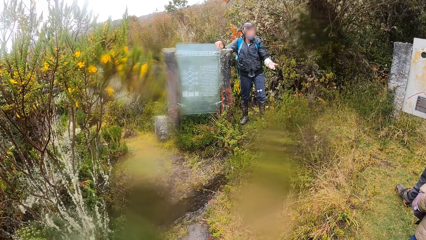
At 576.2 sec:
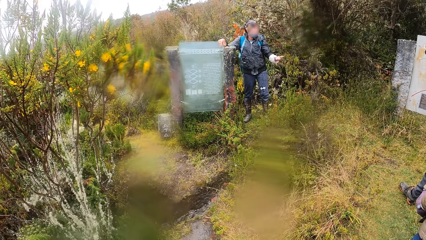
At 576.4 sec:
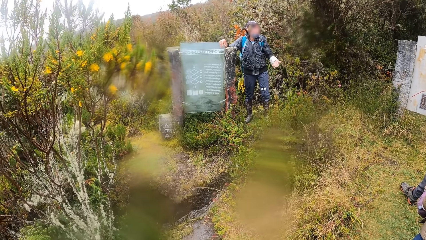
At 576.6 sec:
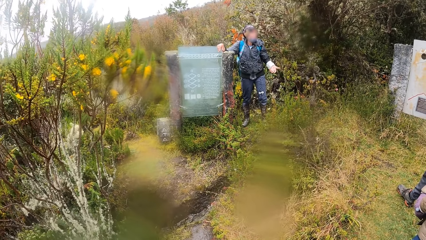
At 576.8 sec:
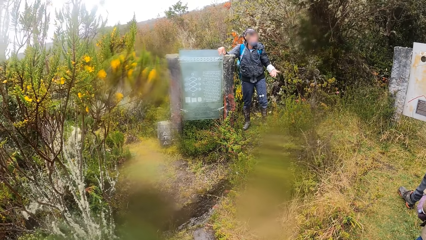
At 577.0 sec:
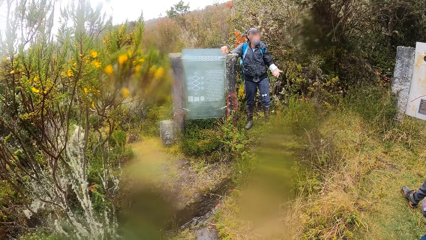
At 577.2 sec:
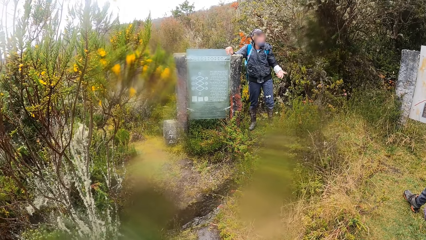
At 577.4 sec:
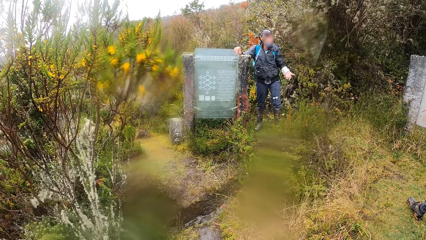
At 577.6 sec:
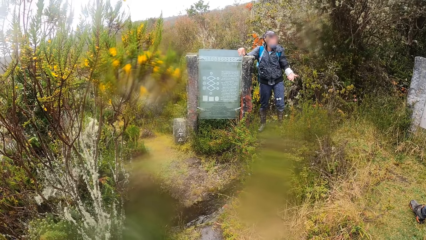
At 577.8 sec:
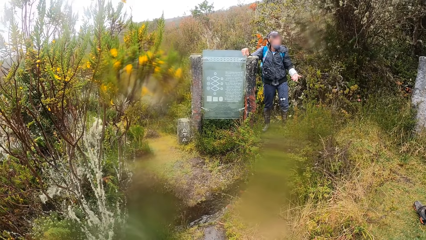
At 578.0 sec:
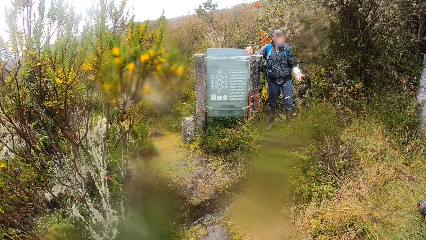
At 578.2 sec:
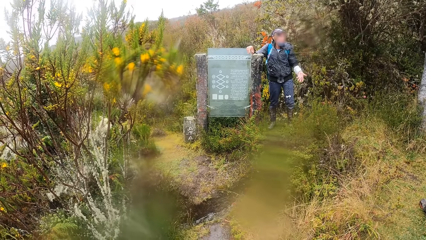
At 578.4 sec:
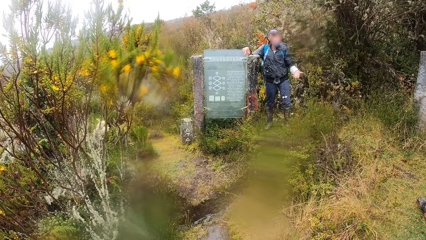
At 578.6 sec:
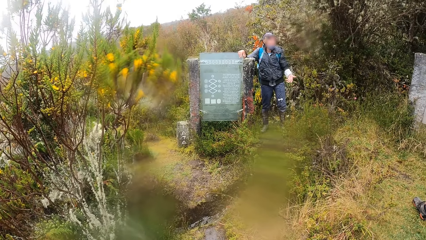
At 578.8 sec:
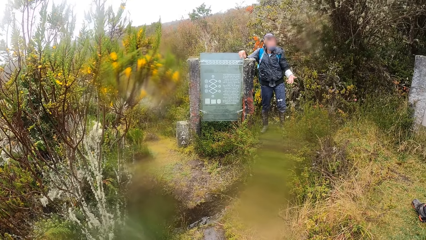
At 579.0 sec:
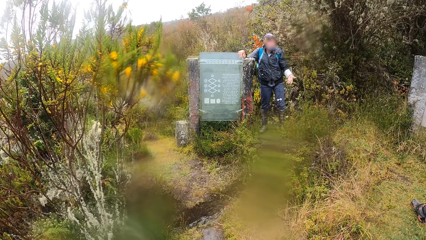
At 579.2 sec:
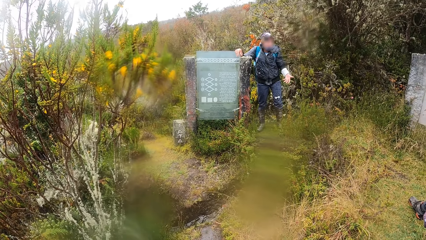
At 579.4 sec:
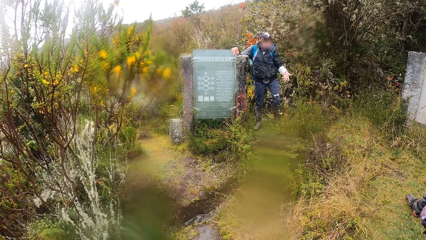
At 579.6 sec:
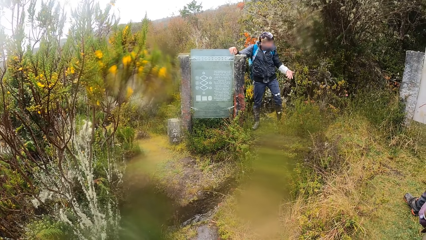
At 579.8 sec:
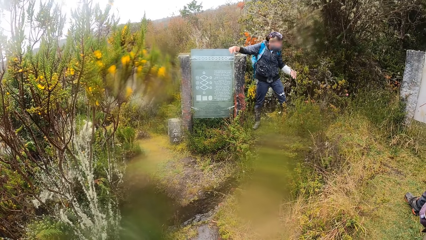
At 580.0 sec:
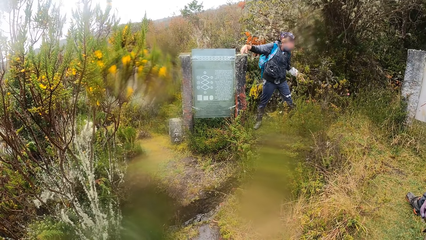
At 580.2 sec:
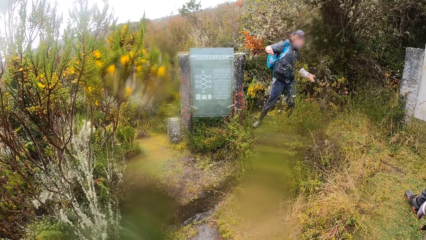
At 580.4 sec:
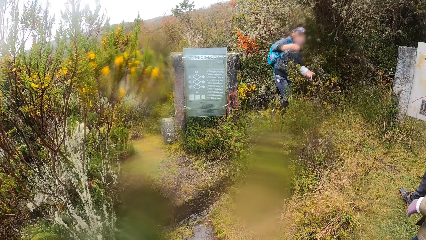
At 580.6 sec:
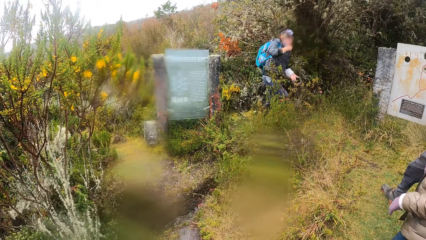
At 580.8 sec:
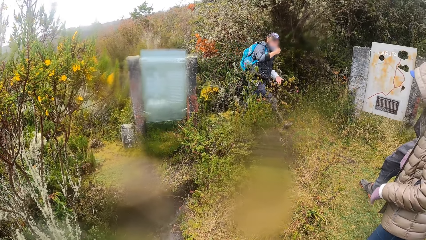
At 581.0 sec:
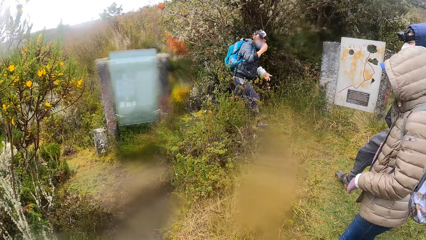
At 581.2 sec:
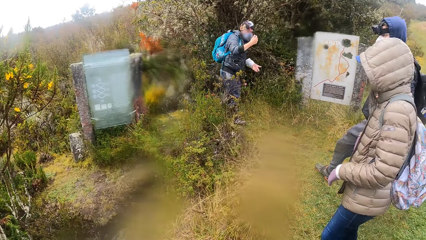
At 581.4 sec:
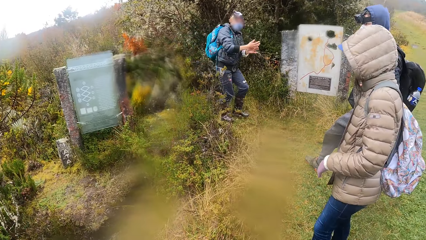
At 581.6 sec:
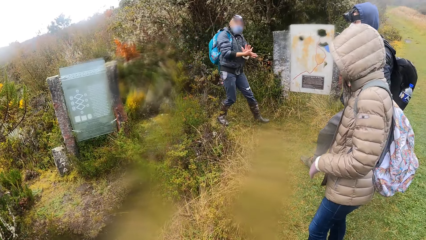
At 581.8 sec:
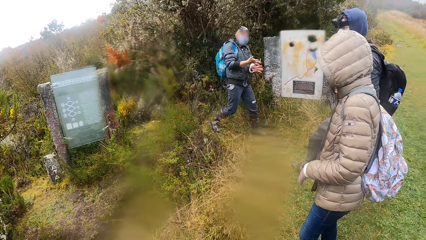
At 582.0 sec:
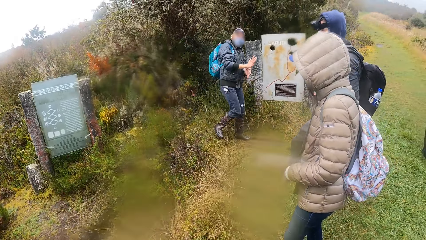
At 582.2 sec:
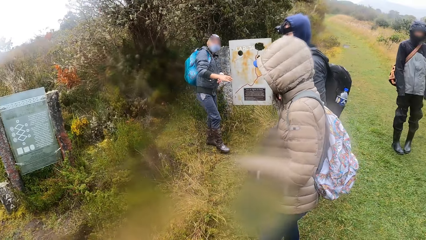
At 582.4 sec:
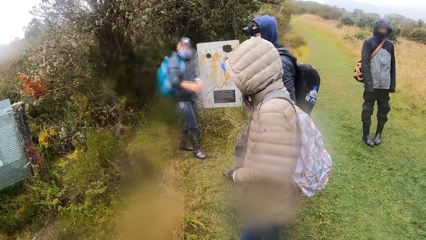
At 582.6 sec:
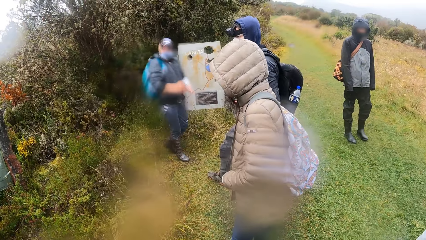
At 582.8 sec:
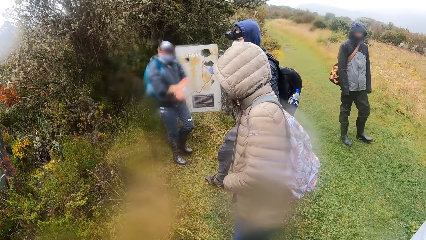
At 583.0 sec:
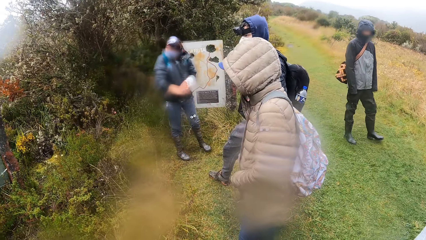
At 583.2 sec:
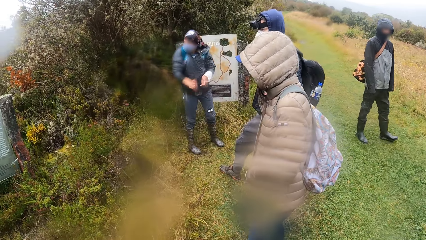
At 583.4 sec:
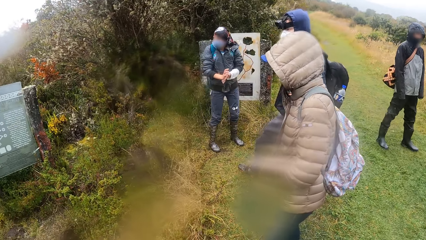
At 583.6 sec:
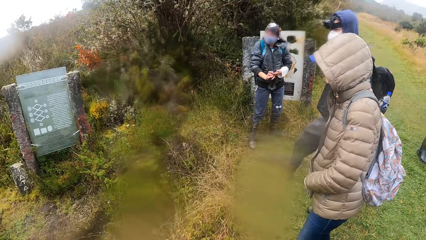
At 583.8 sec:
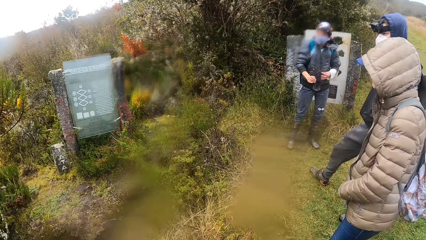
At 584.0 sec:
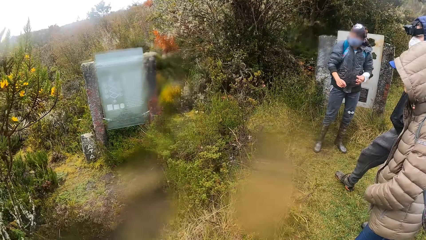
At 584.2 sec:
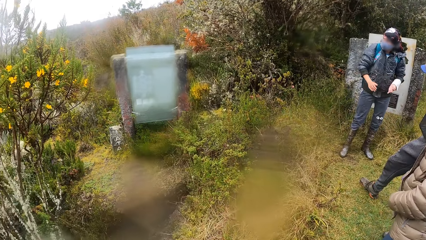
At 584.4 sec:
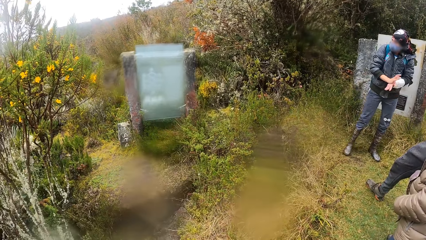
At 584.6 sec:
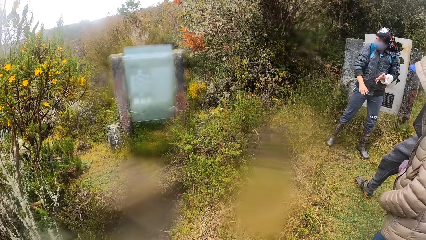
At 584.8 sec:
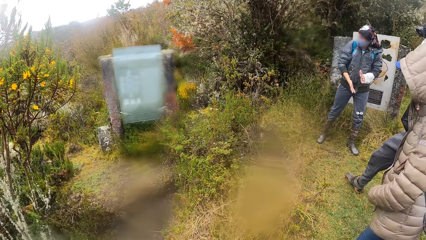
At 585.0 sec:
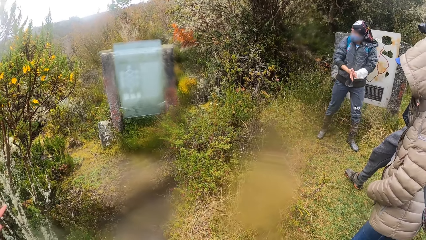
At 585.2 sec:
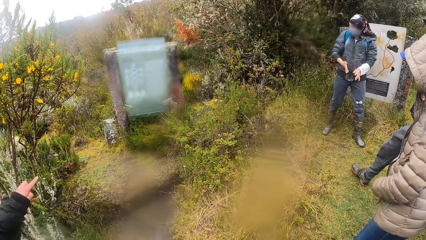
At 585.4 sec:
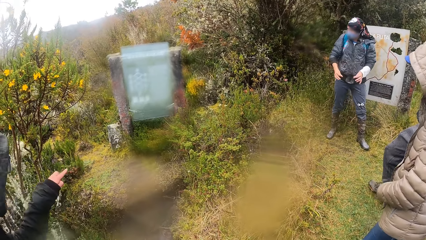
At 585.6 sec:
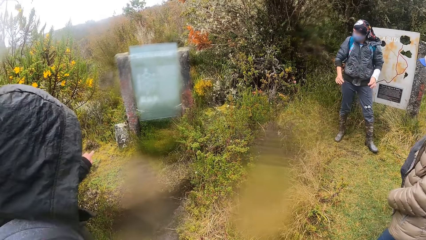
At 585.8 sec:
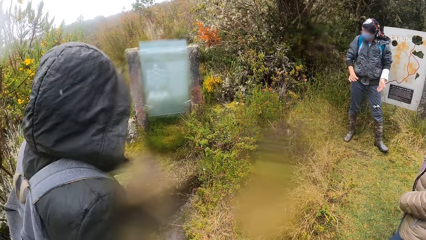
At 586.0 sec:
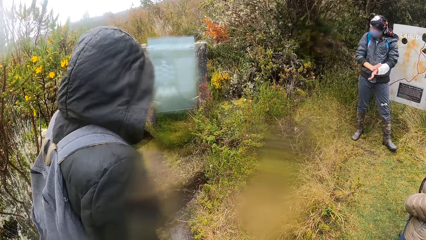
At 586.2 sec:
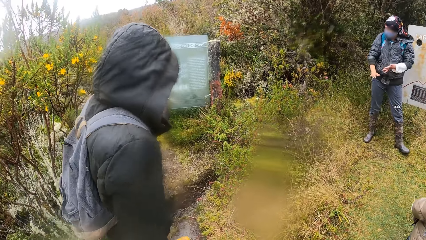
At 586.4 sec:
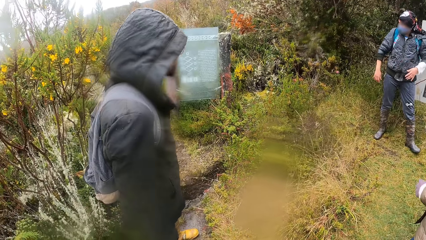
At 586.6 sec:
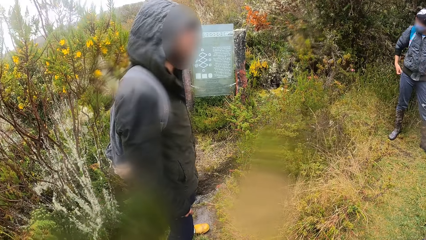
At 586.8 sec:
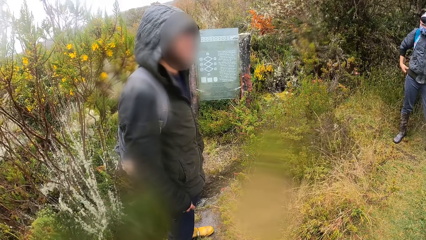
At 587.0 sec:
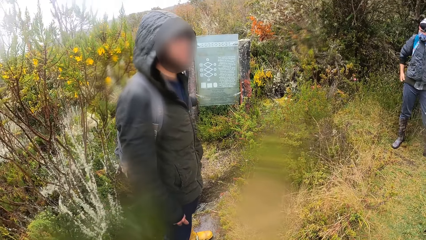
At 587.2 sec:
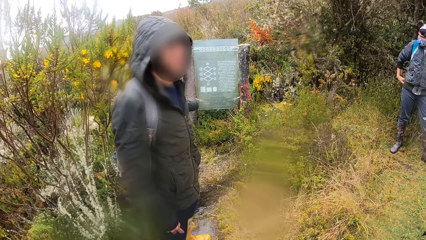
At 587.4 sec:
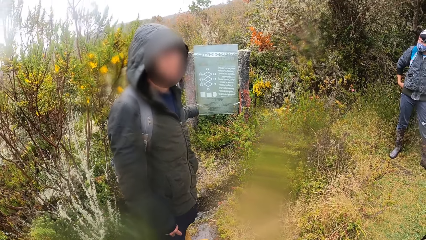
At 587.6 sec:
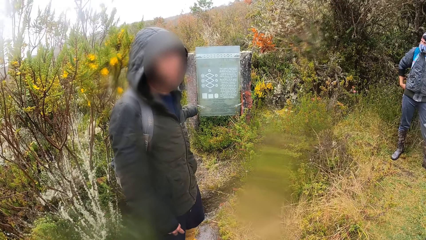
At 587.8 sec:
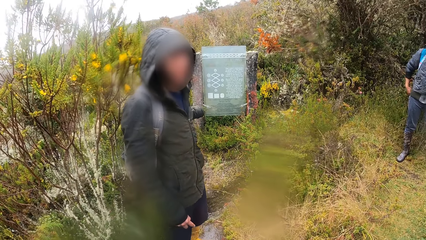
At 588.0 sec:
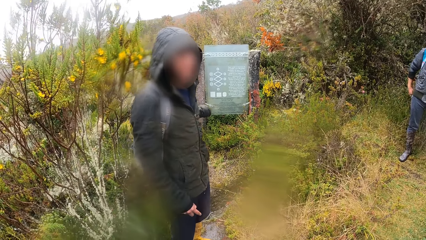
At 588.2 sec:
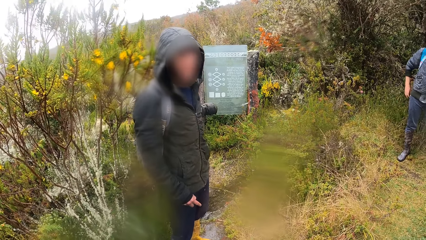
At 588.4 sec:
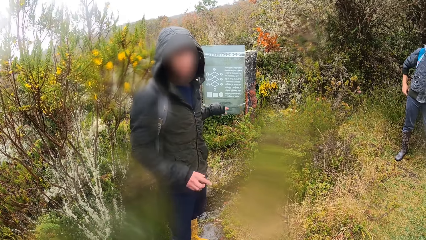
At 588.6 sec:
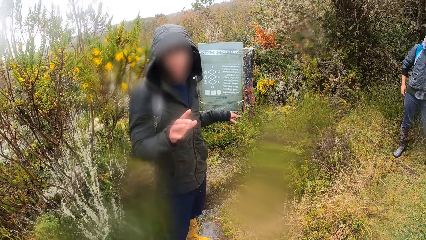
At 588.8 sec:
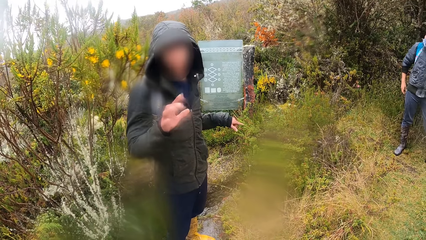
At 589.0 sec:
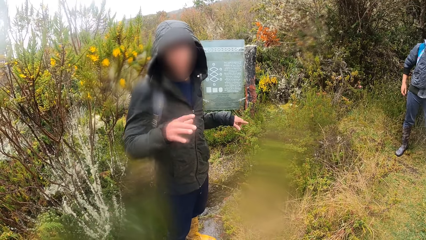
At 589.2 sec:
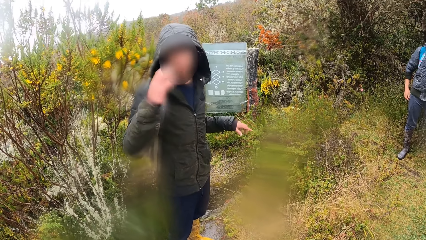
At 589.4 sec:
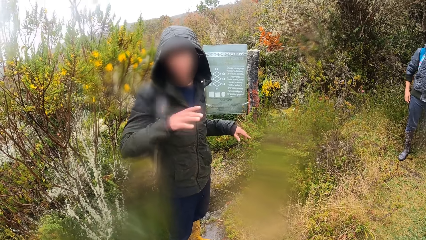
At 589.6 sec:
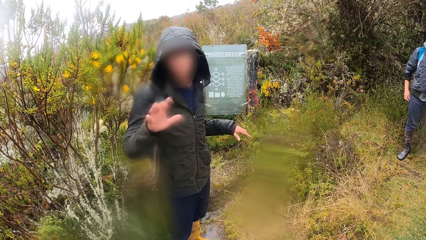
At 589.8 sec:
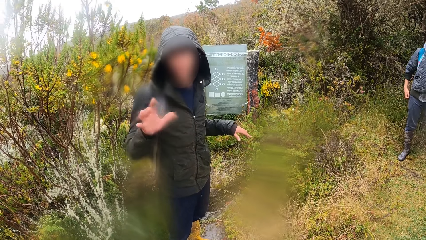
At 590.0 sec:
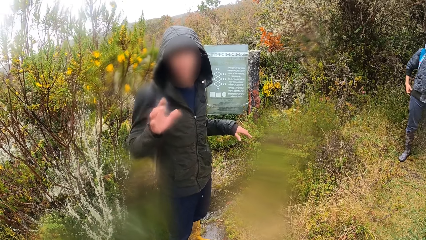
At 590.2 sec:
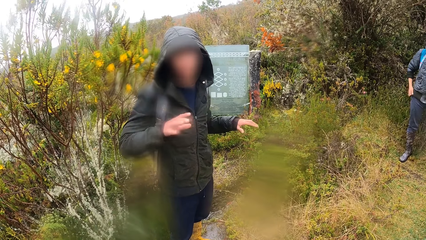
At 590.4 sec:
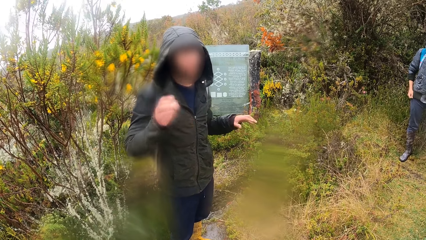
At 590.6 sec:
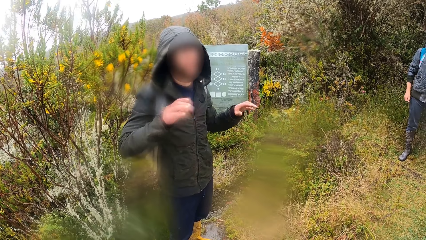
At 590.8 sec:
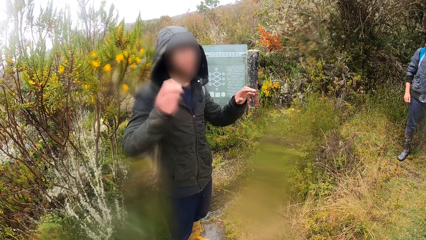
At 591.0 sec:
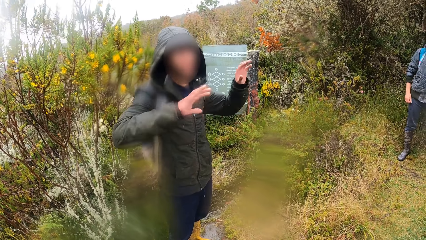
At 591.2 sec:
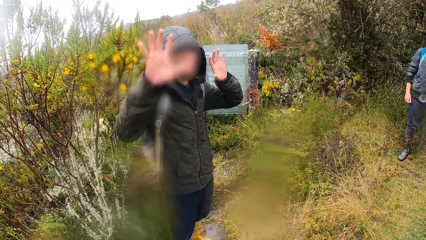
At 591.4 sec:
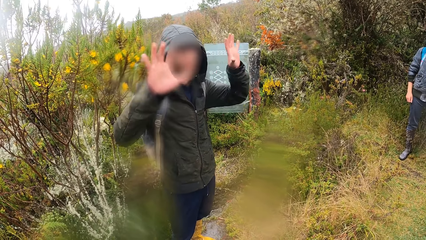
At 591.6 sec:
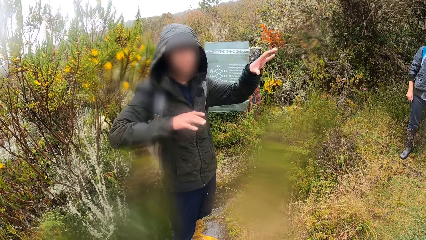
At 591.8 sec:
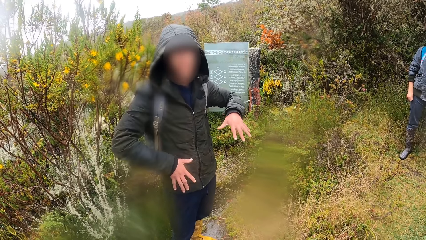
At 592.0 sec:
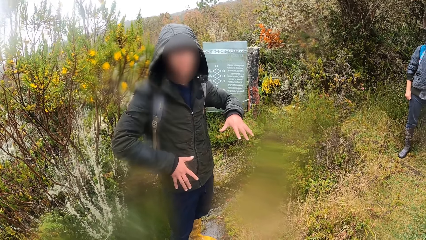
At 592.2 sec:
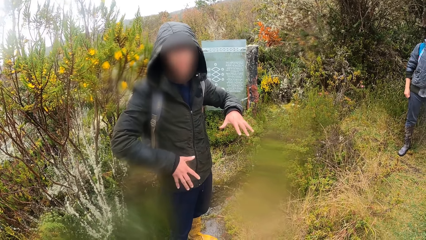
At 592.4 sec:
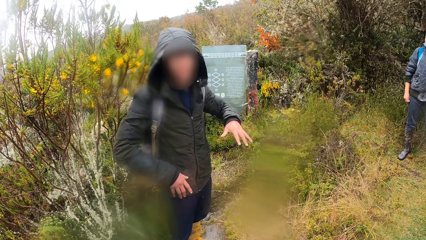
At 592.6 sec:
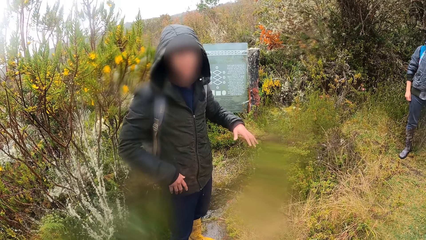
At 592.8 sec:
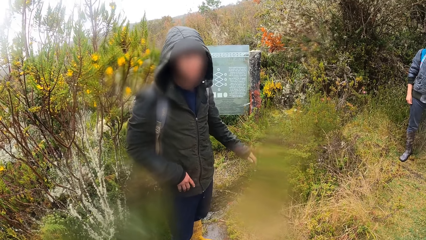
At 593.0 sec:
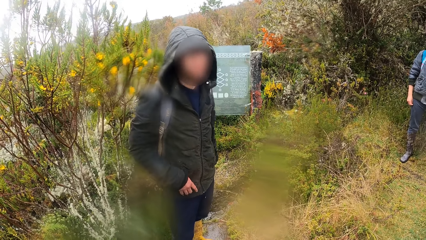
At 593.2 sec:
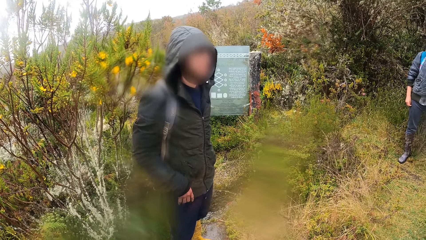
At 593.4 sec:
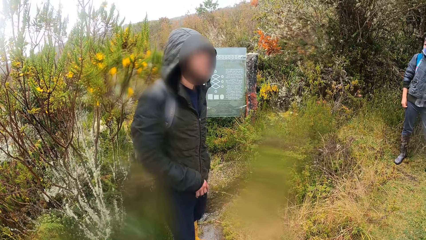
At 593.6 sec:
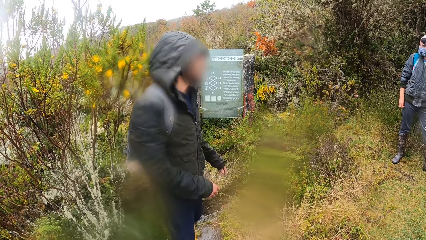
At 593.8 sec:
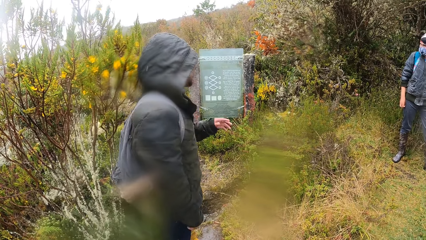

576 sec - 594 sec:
The man hits his hands together. He hits his hands together again. Another man points his left hand at a stone. The first man adjusts his top with his hands. The camera wearer focuses on a third man. The third man talks to people. The second man makes a hand gesture with his right hand. He makes a hand gesture with his left hand.
